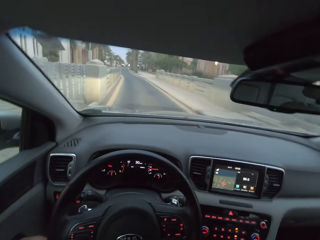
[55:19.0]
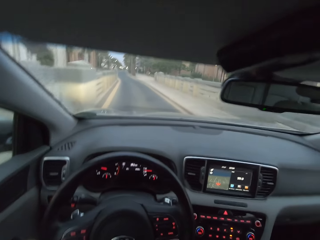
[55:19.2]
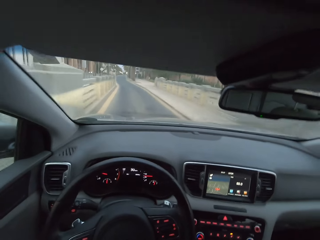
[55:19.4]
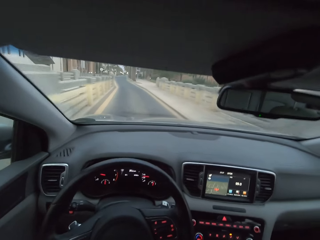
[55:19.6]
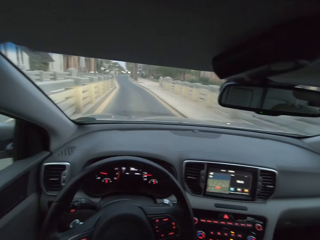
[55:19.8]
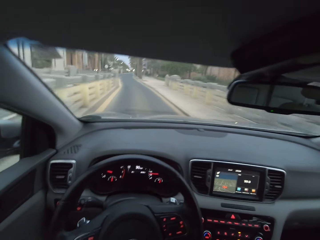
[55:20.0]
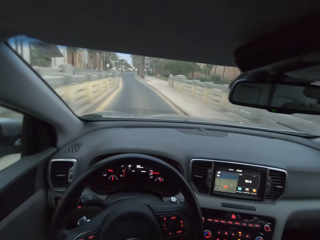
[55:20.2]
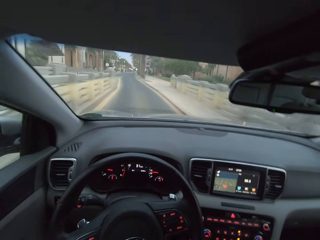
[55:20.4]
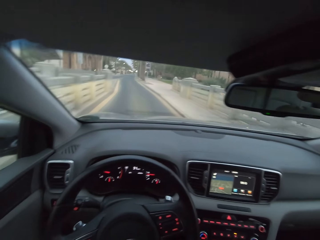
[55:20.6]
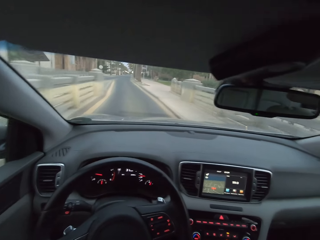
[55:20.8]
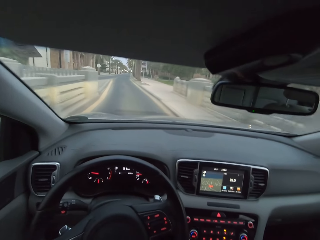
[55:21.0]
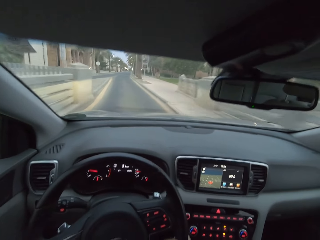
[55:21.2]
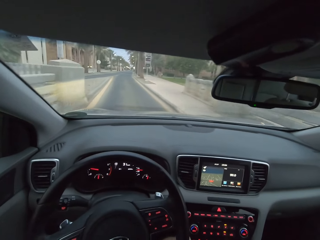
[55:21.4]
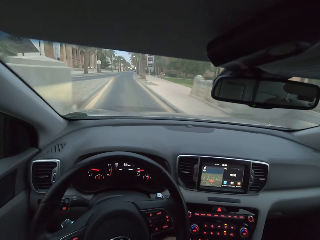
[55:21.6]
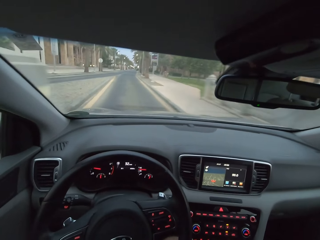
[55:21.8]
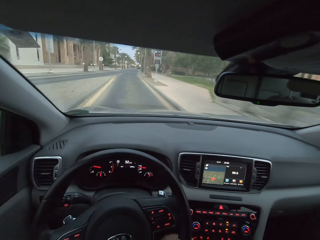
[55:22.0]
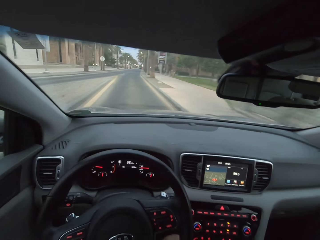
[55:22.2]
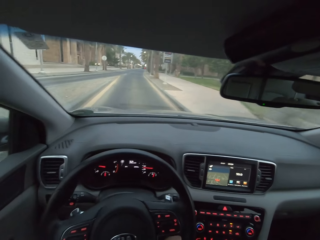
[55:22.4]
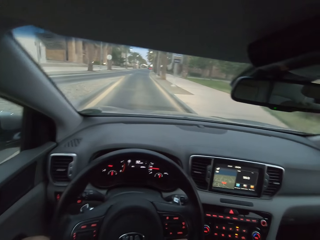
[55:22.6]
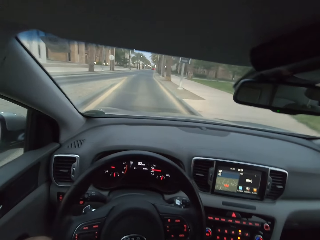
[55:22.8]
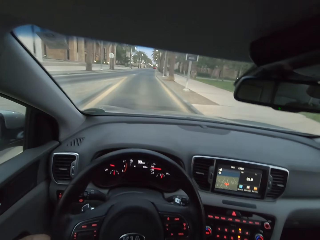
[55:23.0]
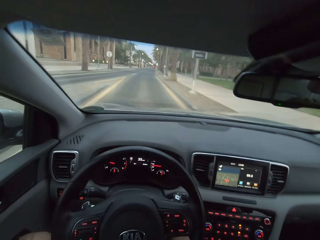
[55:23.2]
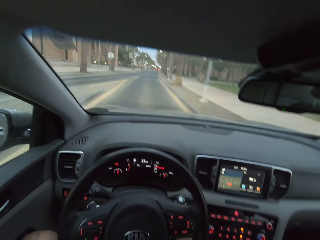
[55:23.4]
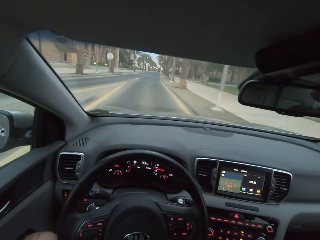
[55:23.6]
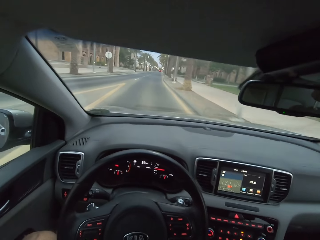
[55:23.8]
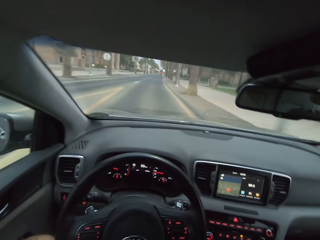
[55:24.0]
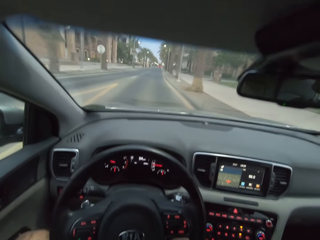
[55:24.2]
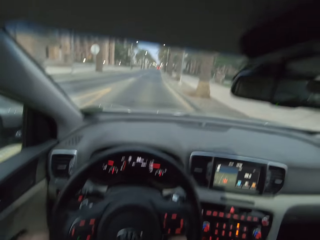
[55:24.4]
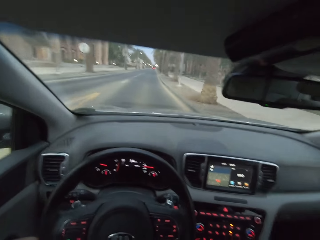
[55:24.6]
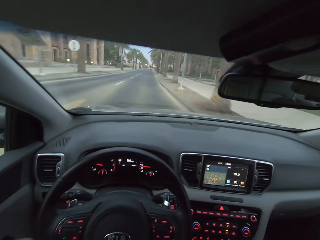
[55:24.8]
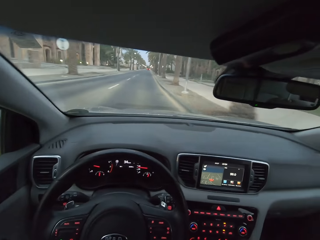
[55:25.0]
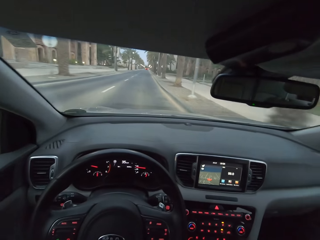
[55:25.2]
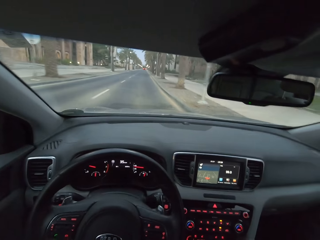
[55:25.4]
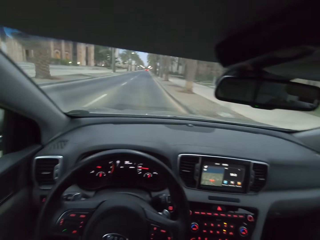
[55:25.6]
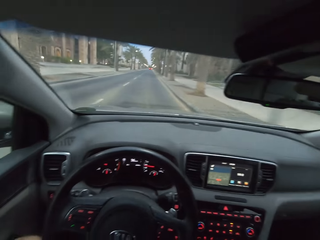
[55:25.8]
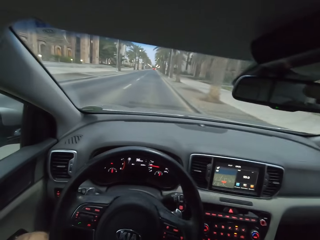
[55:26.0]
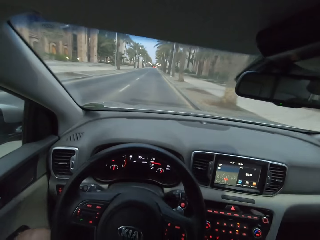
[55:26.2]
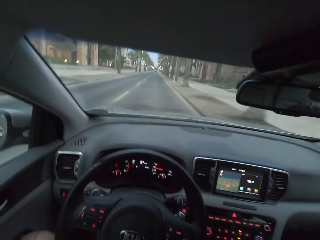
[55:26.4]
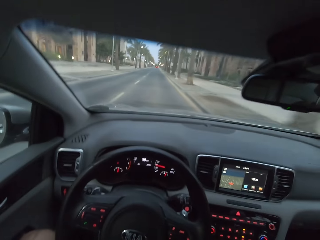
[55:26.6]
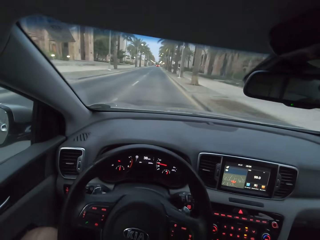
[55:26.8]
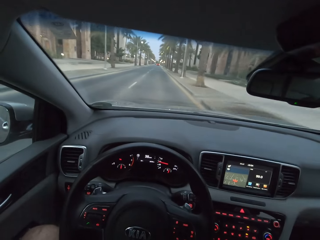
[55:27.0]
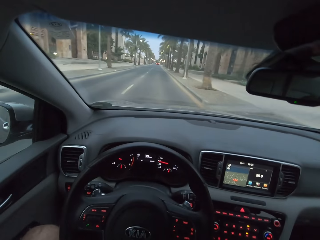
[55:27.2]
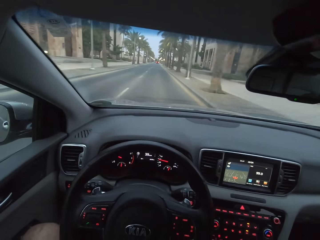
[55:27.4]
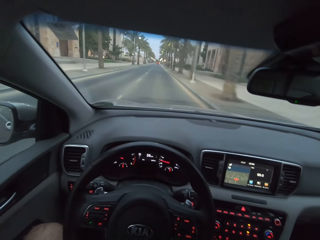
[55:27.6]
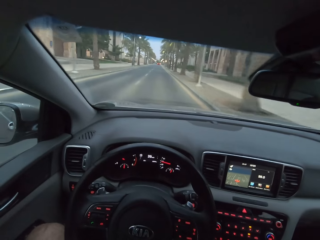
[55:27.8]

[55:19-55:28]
The camera wearer spins the steering to the right. They drive.

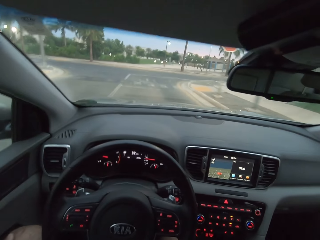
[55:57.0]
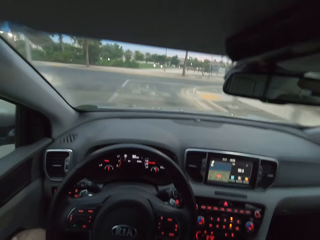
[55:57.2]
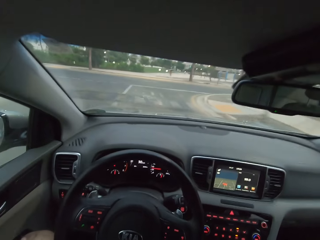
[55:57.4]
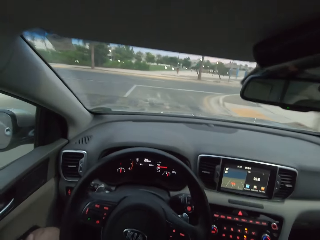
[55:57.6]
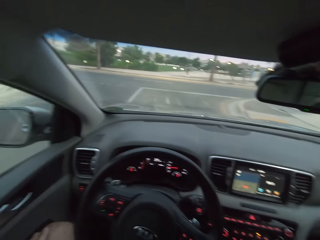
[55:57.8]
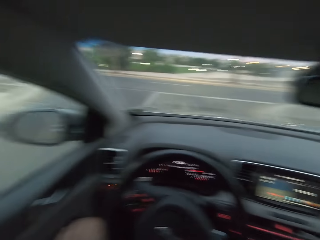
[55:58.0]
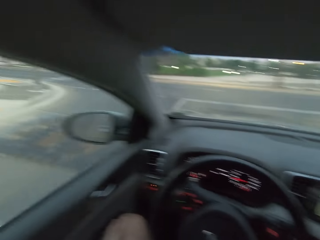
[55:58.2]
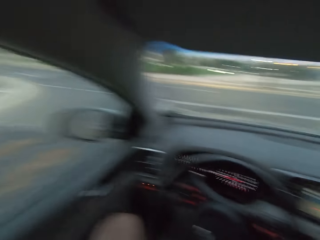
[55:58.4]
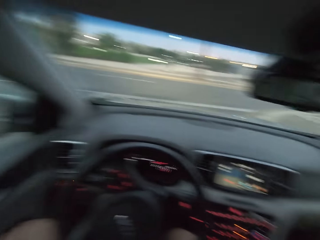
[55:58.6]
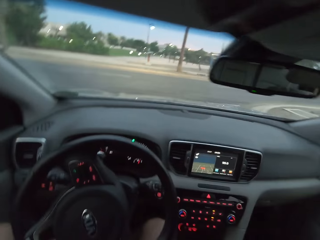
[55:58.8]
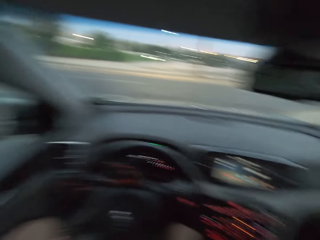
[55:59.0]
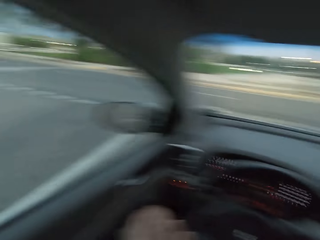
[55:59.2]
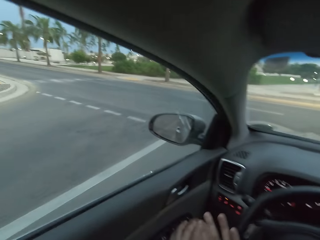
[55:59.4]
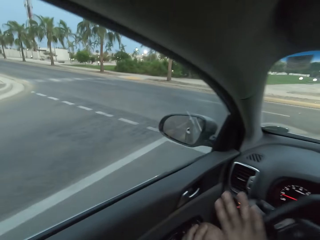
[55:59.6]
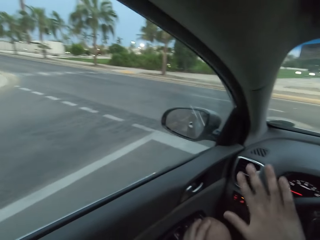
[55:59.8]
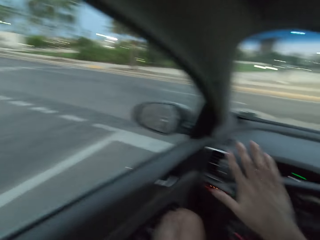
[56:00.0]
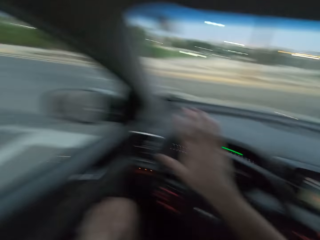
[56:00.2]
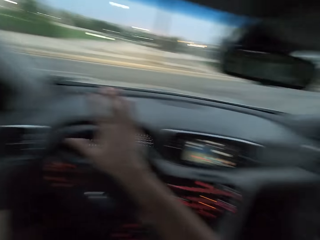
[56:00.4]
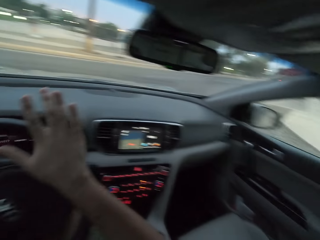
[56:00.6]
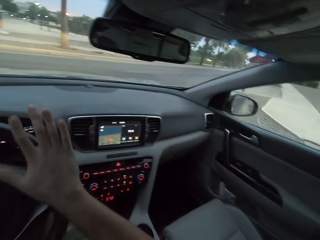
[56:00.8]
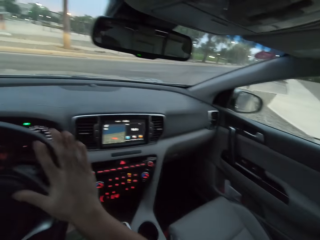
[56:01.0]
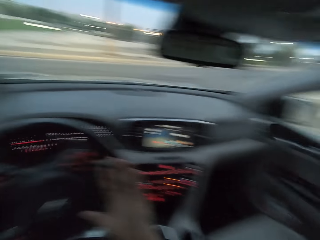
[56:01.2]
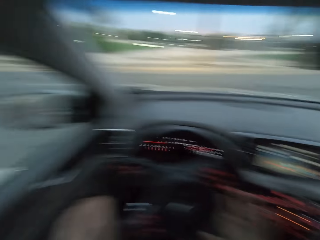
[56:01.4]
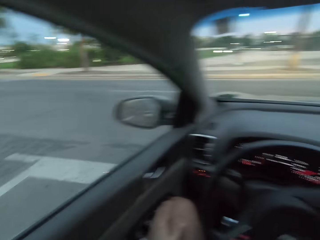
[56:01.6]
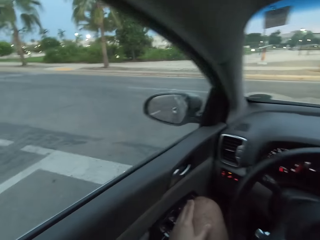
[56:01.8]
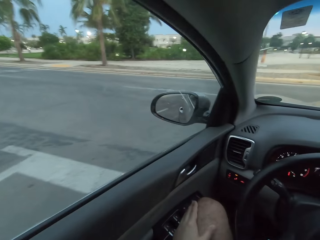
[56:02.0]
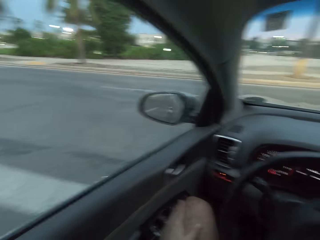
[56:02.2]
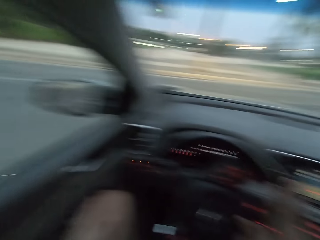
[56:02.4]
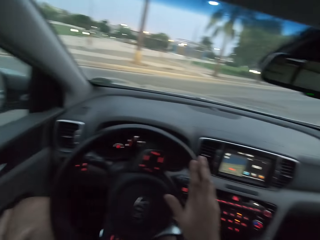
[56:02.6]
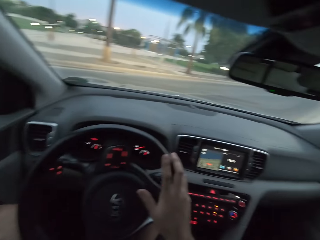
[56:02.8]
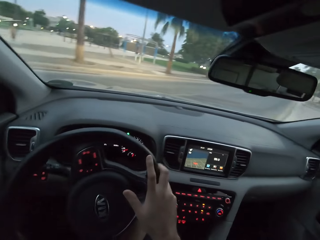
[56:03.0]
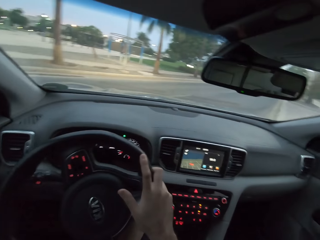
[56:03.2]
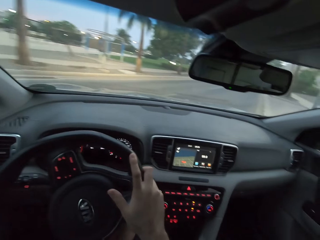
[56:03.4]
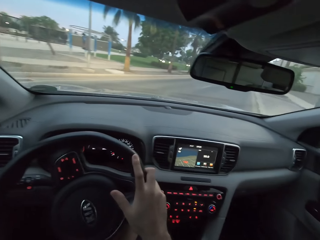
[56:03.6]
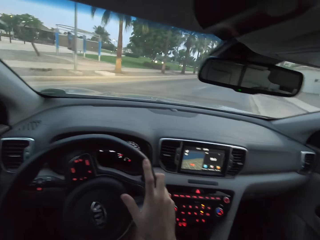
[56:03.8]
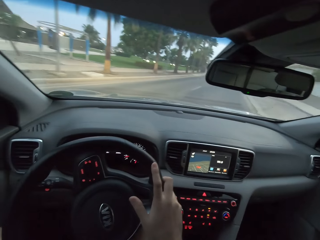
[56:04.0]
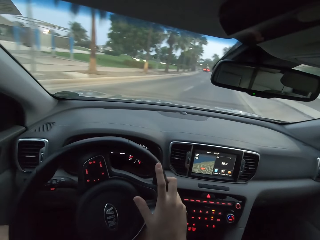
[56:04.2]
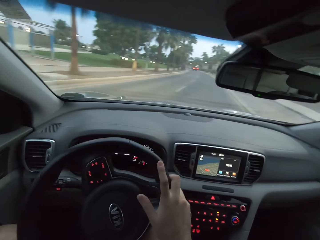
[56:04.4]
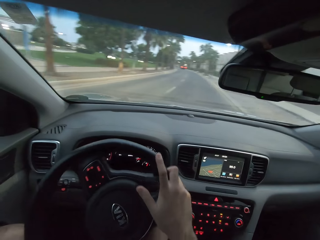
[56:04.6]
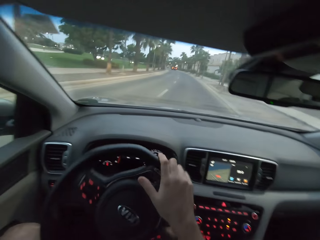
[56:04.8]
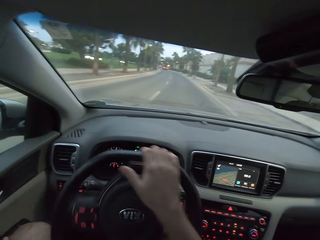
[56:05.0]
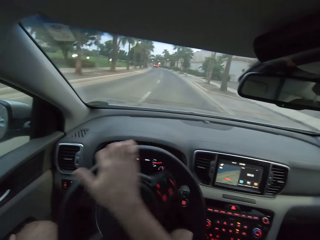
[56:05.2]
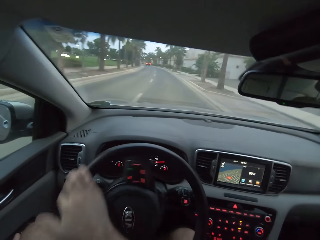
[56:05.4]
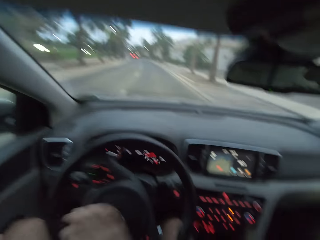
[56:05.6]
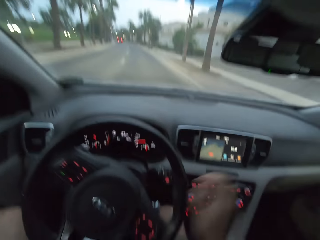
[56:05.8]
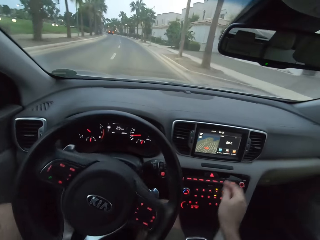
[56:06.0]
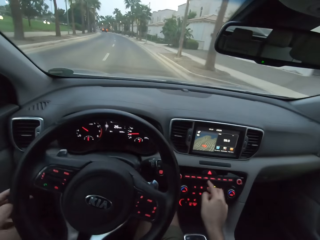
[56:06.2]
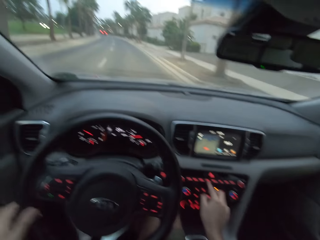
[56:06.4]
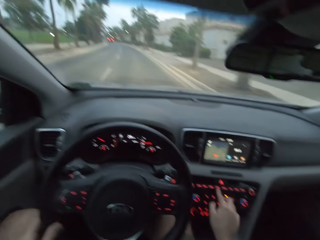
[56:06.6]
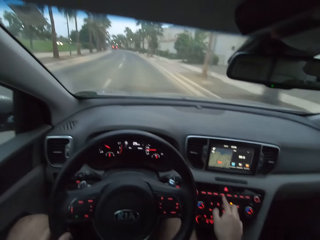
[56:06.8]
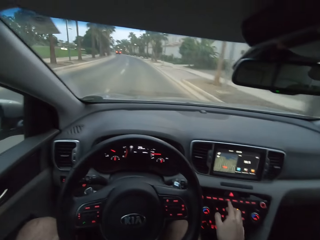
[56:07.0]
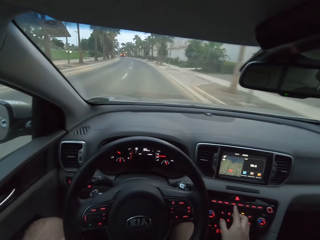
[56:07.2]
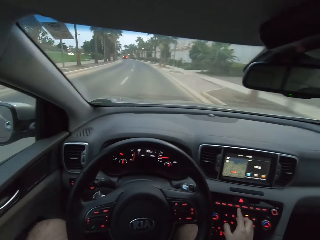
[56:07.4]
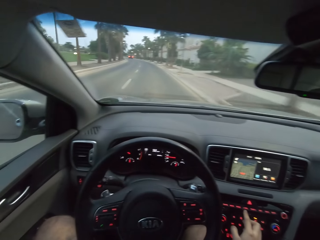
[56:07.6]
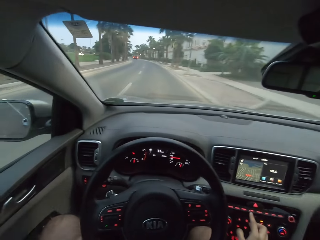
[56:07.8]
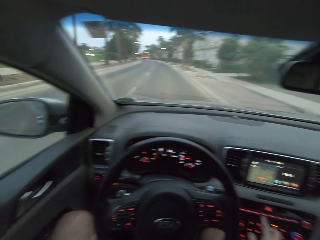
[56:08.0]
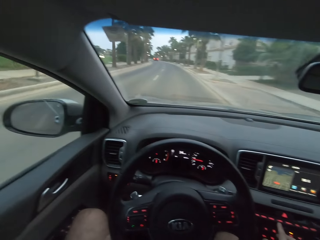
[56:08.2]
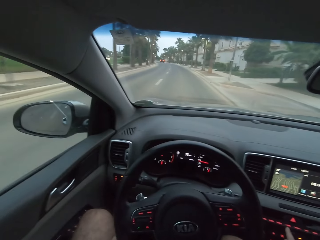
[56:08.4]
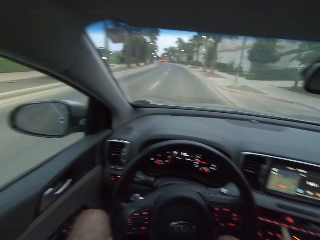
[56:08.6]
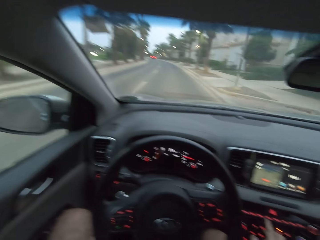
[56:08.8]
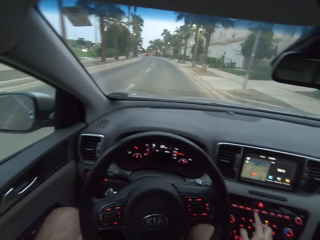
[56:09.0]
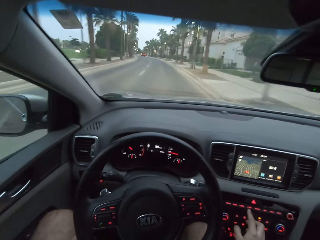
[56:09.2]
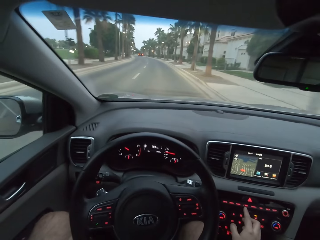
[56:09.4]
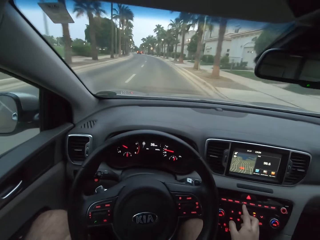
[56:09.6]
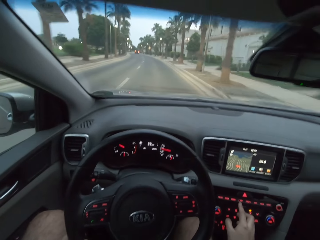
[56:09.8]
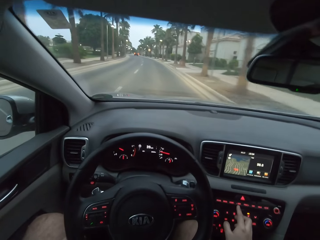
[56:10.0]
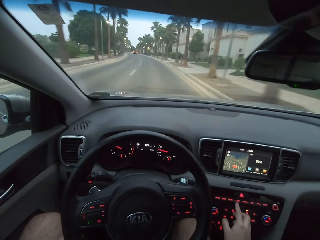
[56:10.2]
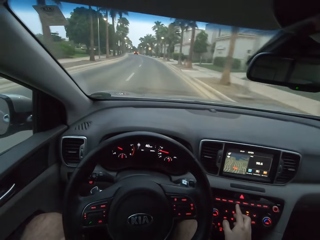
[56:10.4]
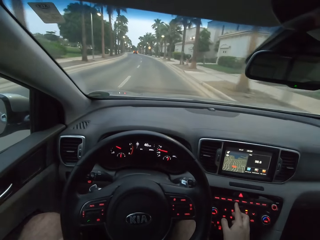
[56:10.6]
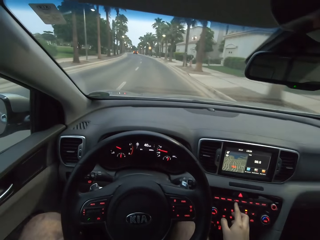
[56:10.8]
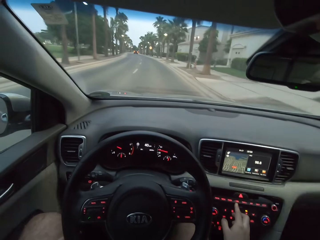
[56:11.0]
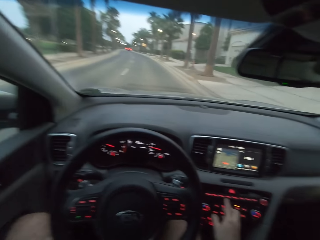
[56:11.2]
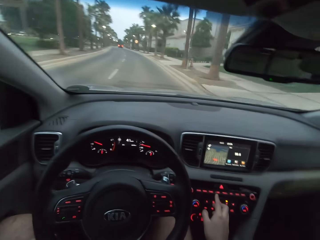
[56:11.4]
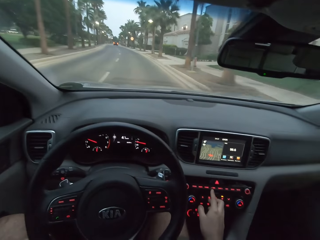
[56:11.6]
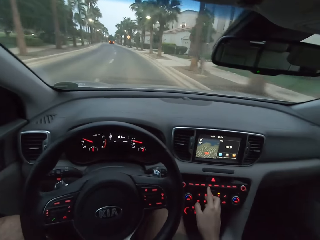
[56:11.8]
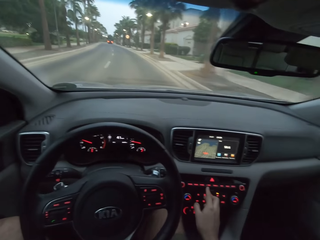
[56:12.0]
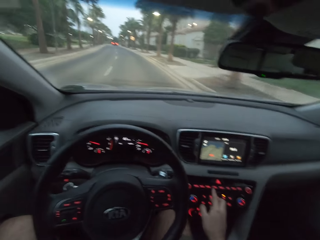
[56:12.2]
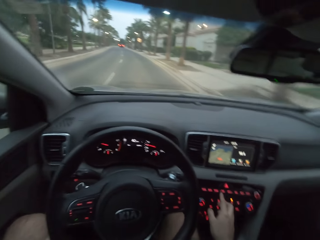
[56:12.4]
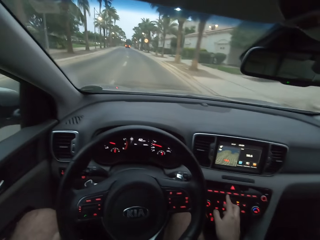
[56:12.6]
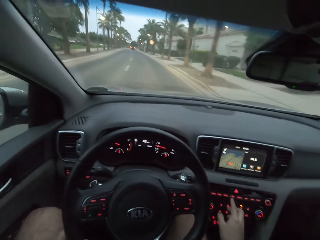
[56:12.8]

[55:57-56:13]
The camera wearer turns right at the junction. They look around and drive a car on the road. They operate the radio of the car. They spin the steering wheel to the left. They drive the car on the road.
